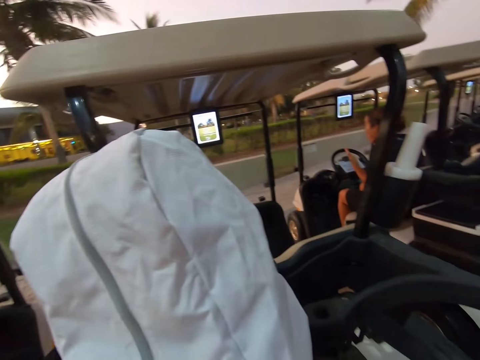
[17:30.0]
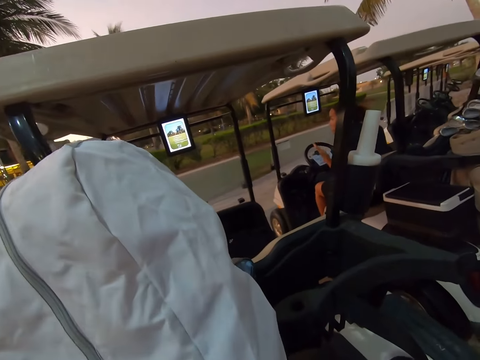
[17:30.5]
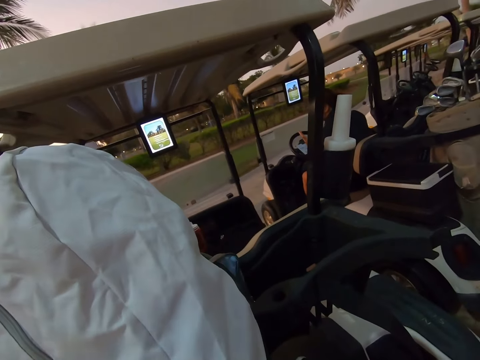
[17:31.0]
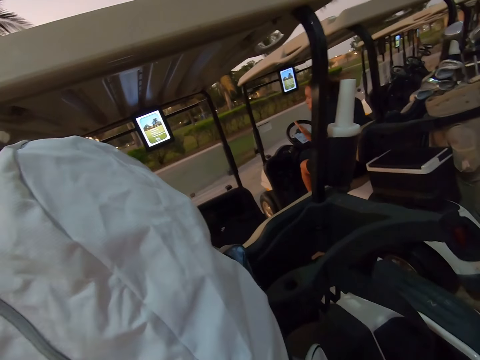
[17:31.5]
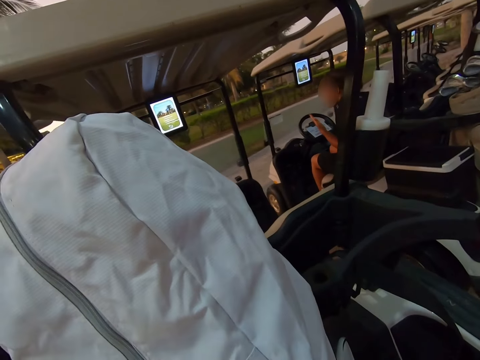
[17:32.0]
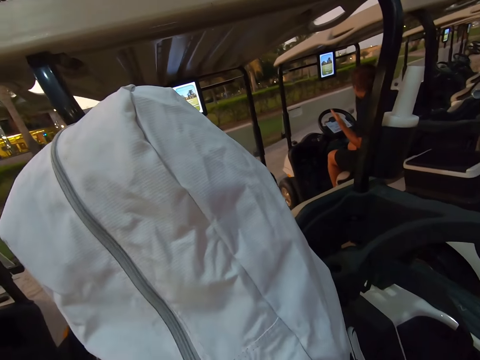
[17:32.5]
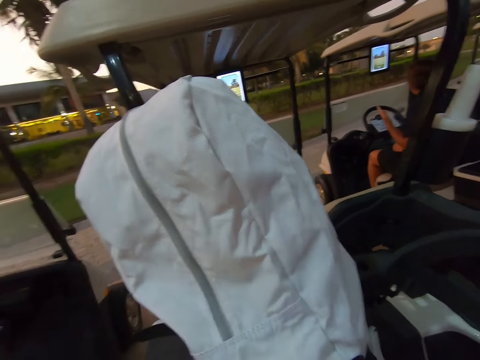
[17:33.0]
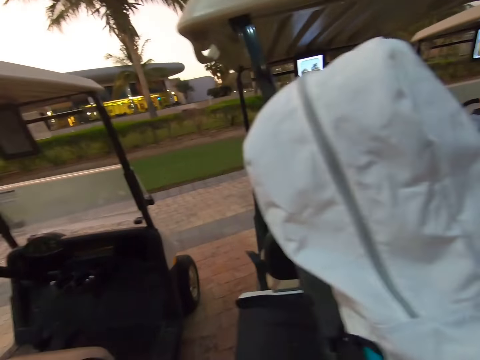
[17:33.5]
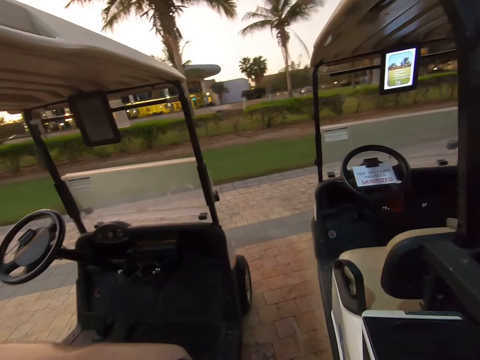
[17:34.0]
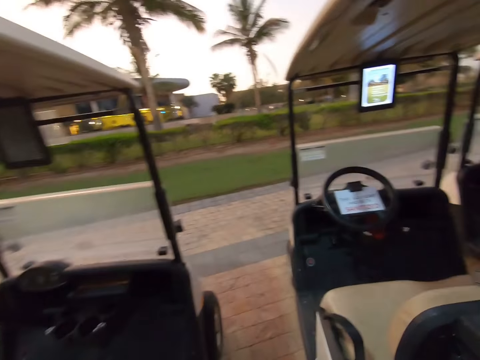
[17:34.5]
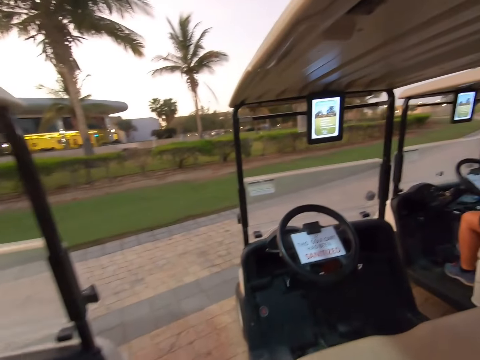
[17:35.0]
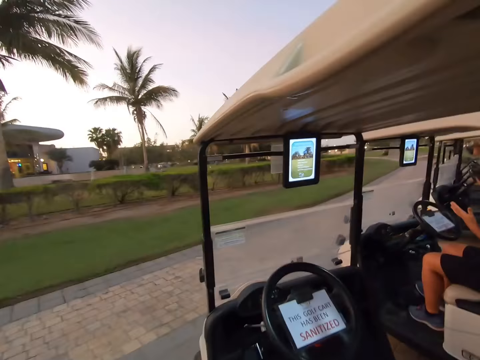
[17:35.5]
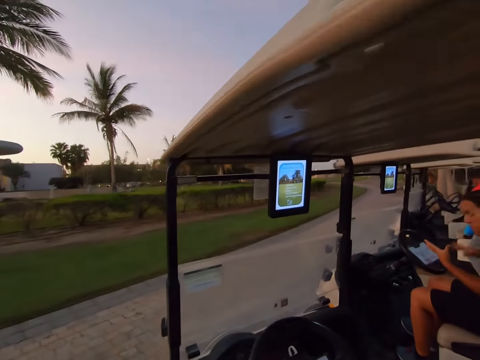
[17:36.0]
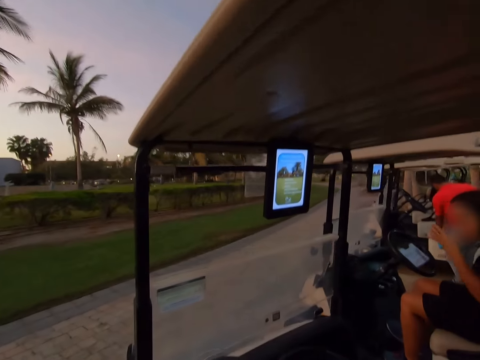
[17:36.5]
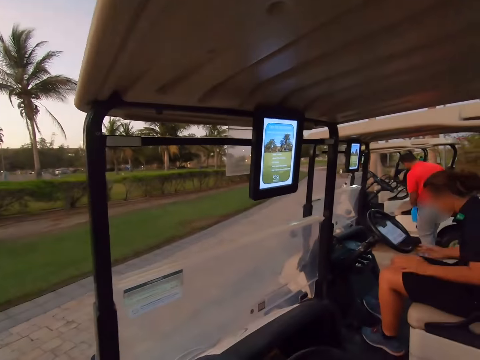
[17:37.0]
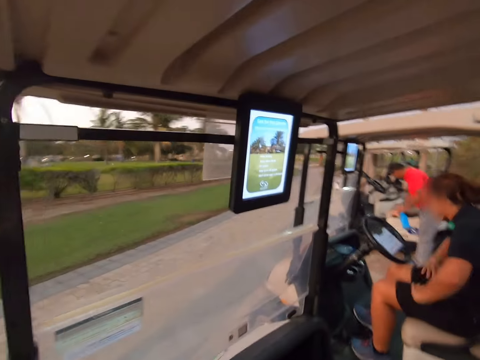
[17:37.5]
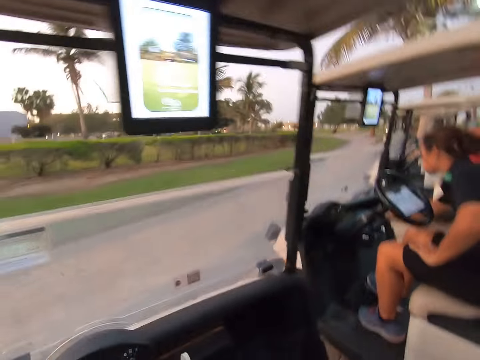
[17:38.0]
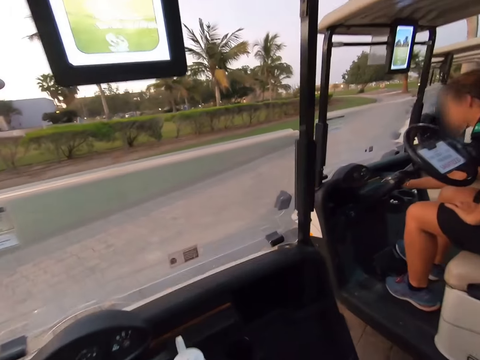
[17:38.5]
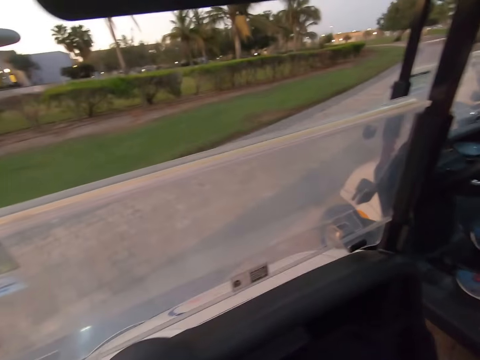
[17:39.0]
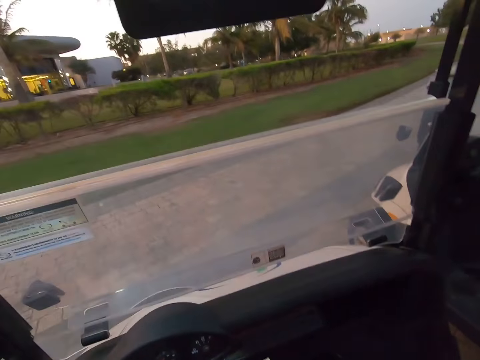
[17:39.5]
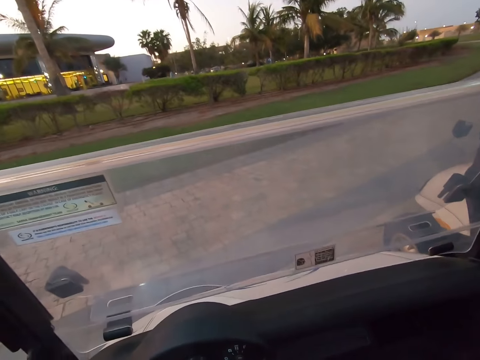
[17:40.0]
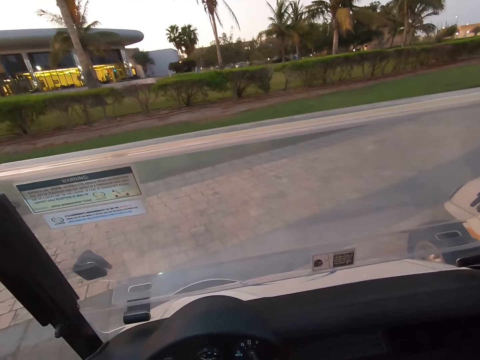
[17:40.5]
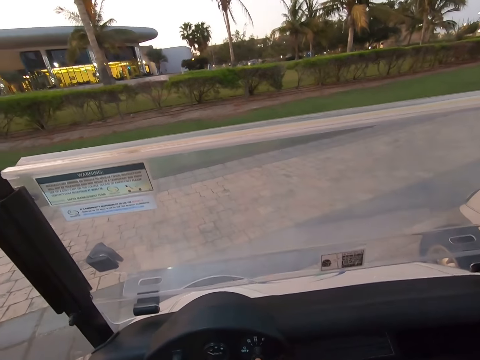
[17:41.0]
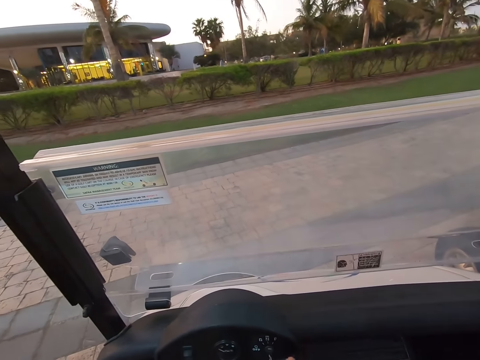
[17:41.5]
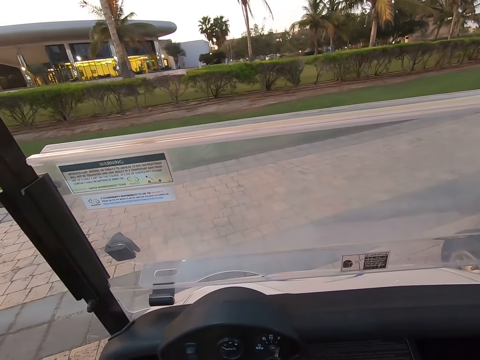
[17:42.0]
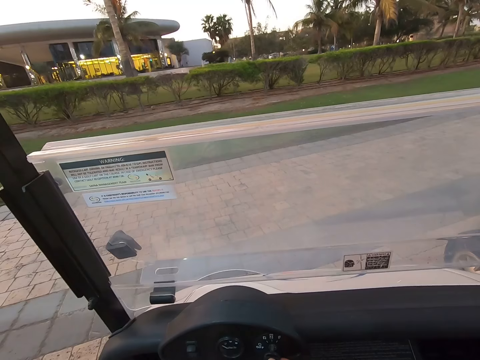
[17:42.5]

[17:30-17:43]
A woman rubs her hands on her shorts. The camera wearer enters the golf cart.

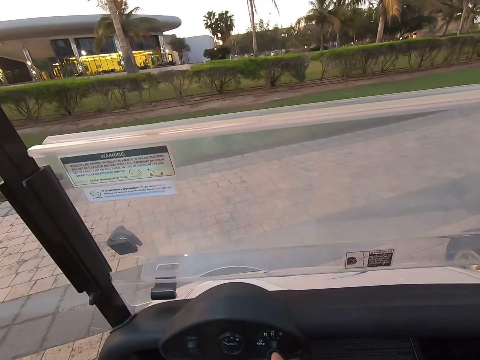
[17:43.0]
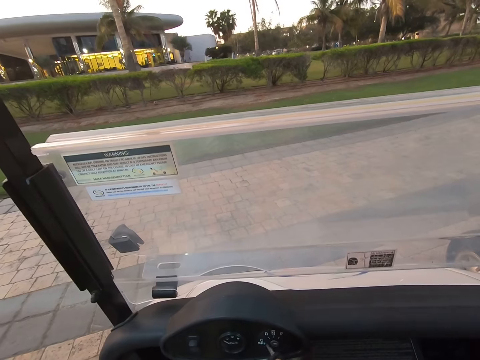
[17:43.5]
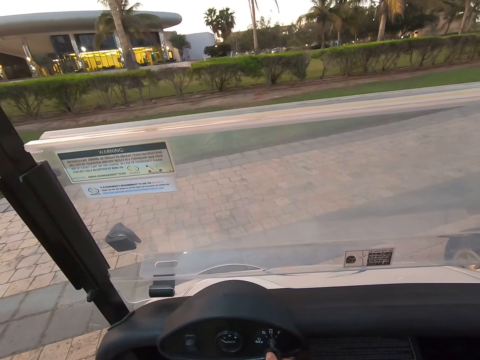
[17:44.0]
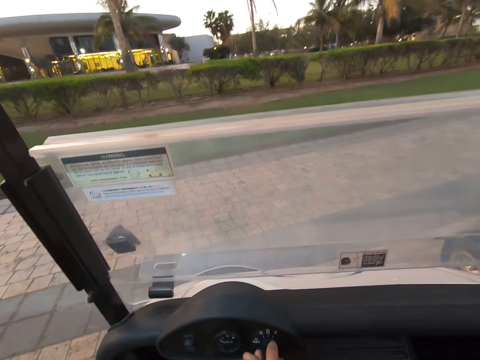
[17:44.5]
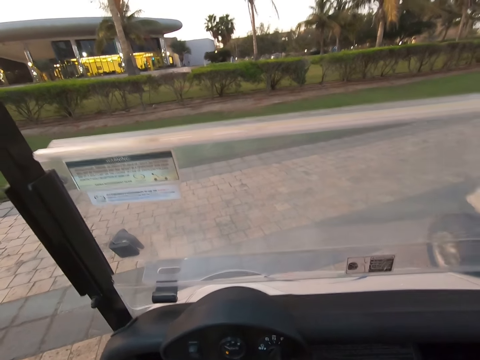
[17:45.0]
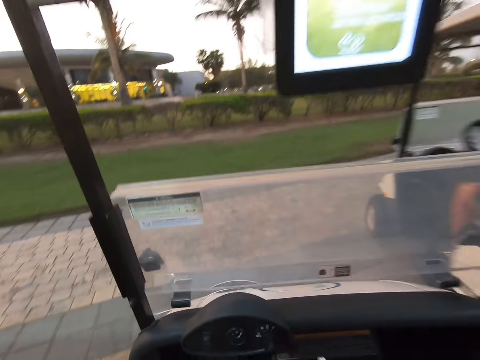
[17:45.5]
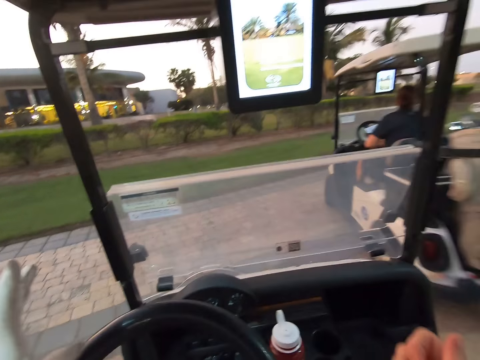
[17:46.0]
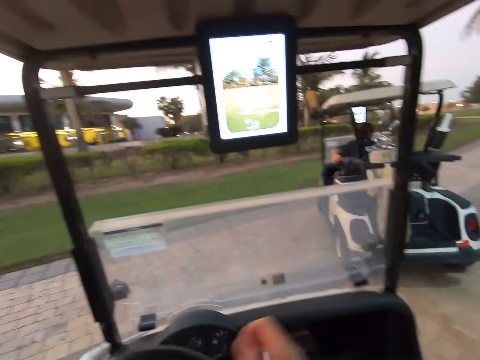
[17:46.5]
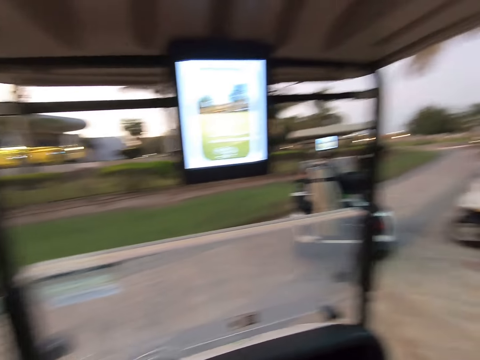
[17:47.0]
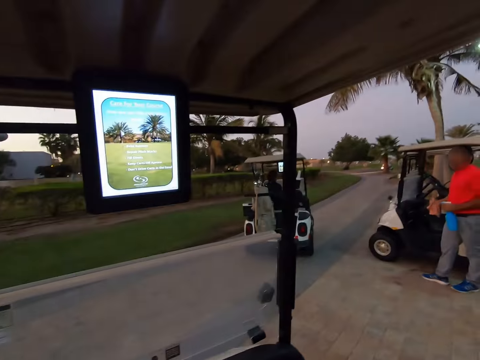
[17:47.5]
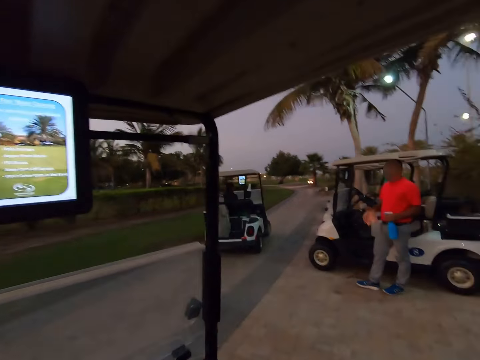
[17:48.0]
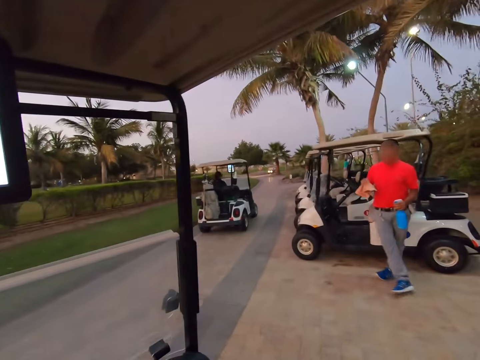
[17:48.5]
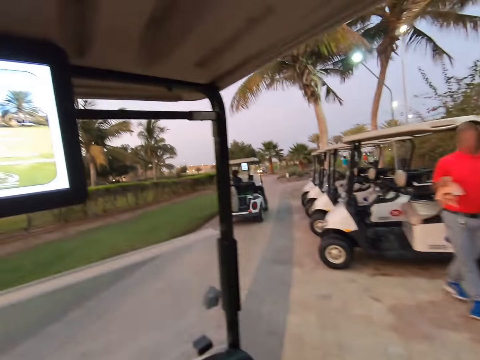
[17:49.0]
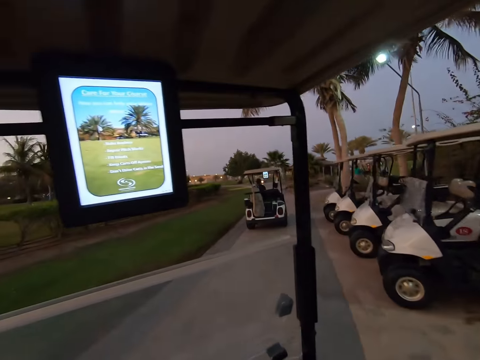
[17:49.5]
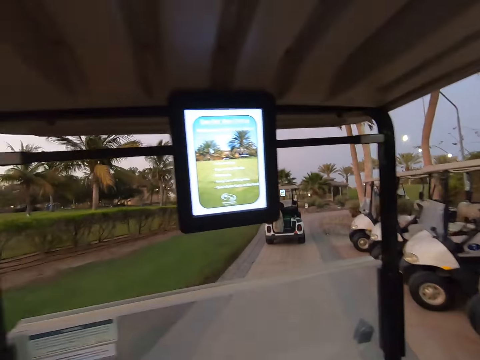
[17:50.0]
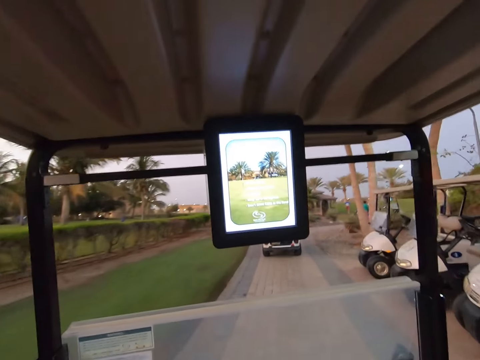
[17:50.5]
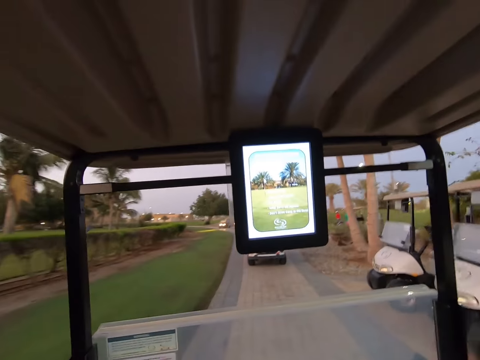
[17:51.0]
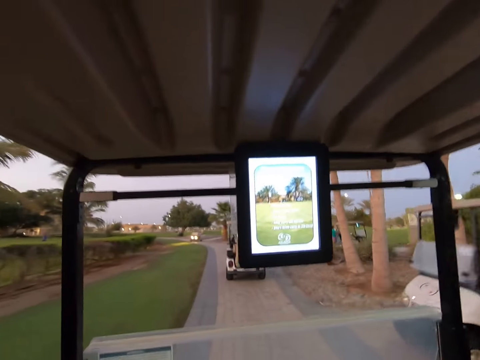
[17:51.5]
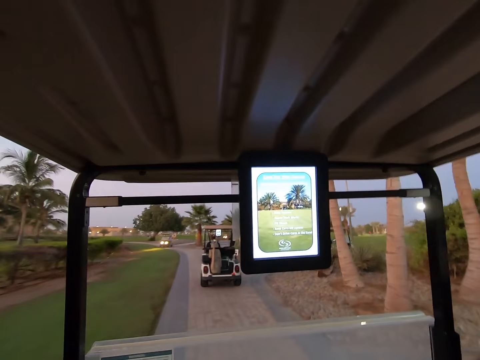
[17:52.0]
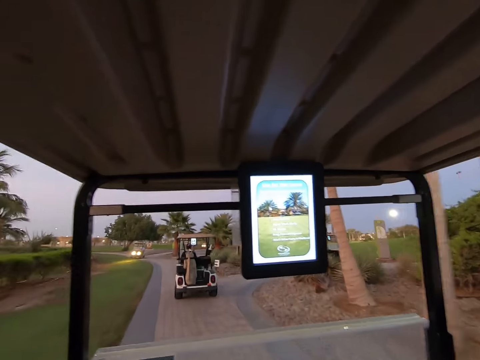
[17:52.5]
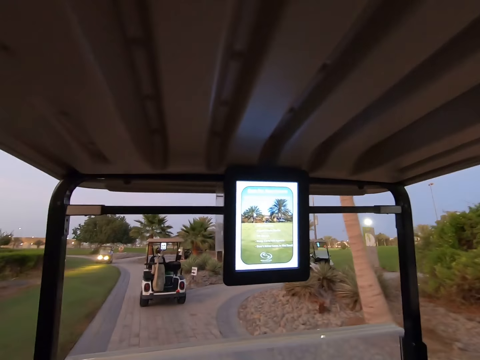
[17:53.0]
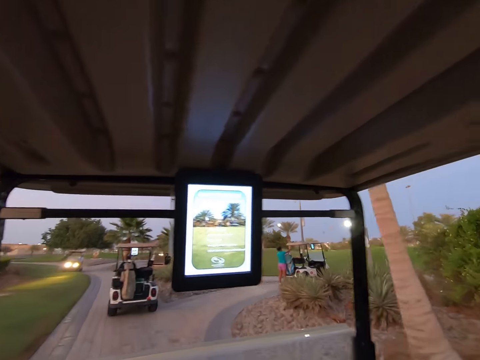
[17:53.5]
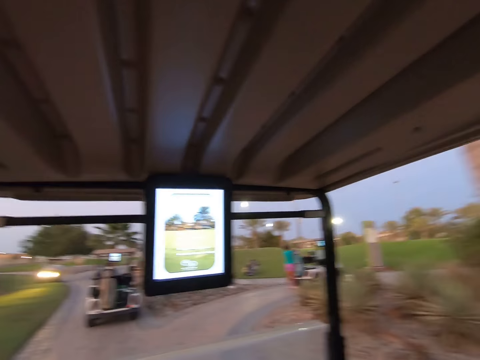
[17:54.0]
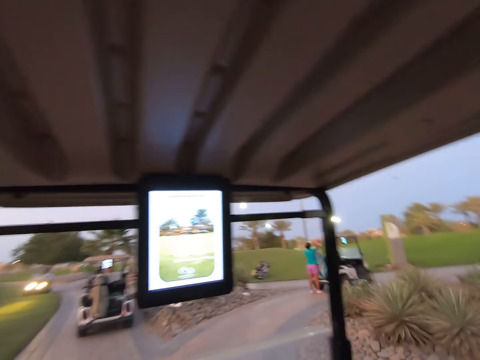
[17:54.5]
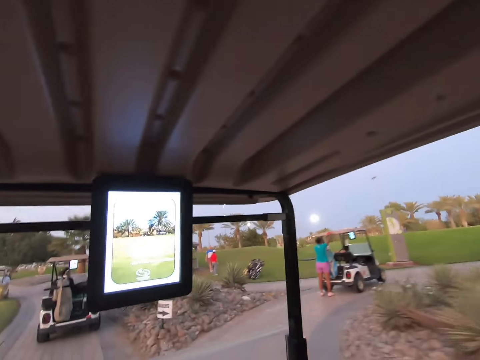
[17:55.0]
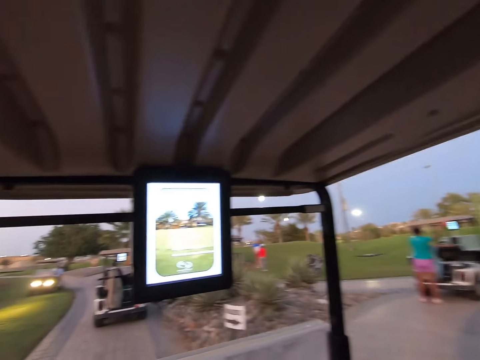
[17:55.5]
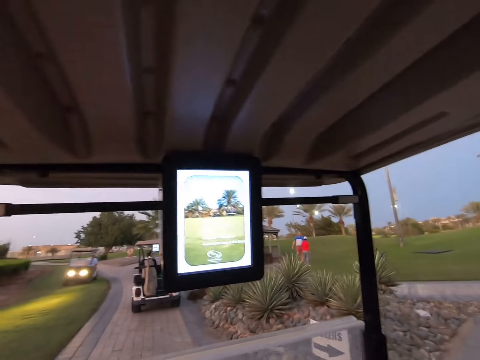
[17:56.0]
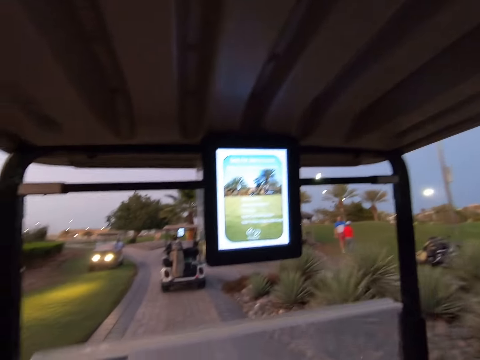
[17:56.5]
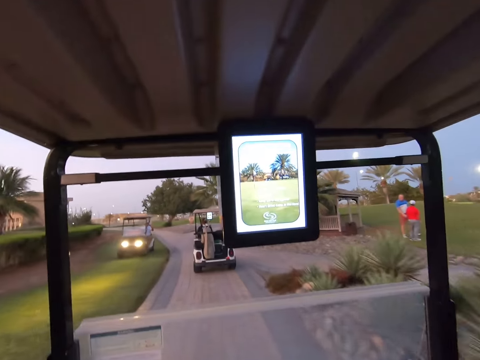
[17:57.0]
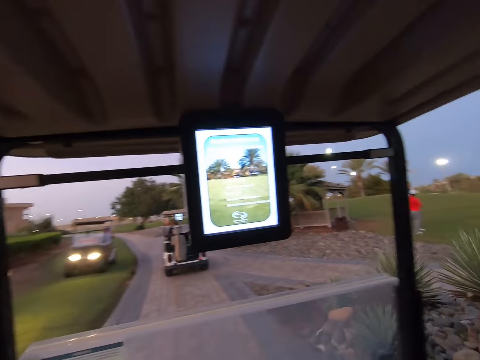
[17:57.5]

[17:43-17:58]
A woman drives the golf cart on the road. The camera wearer drives the golf cart on the road. Another woman speeds away. A man holds a spray bottle with some piece of cloth in his hands. The camera wearer drives off.
